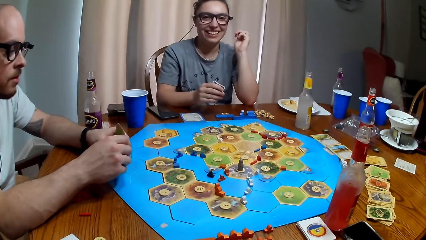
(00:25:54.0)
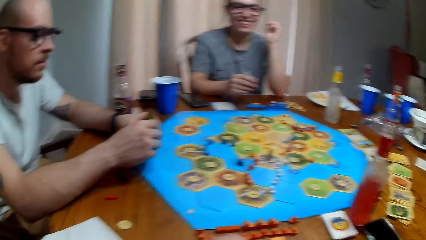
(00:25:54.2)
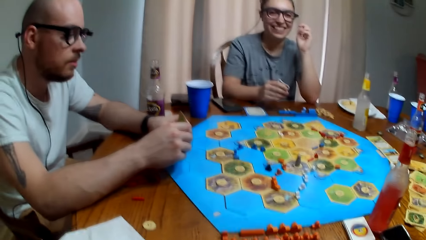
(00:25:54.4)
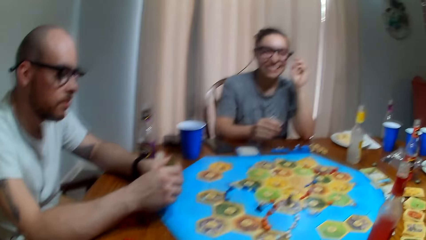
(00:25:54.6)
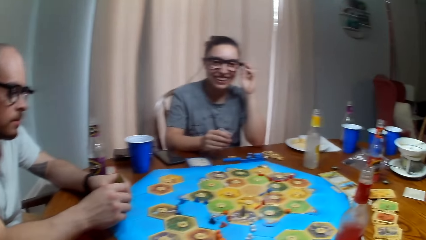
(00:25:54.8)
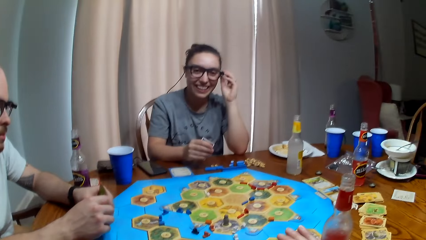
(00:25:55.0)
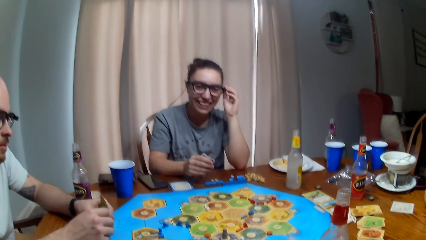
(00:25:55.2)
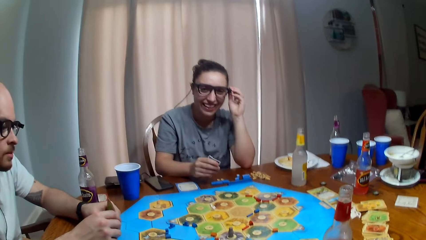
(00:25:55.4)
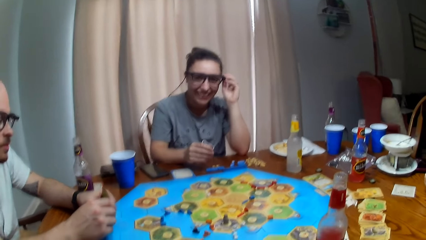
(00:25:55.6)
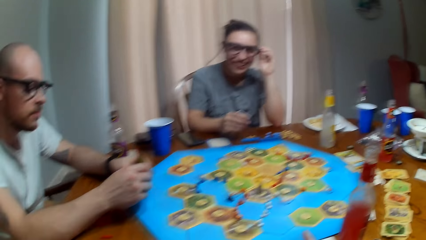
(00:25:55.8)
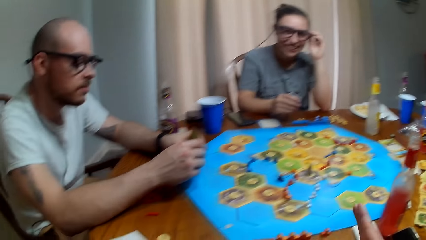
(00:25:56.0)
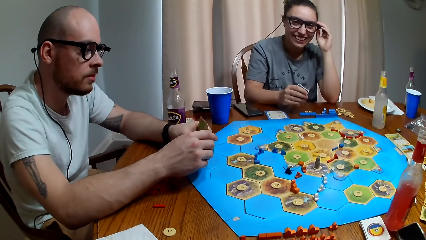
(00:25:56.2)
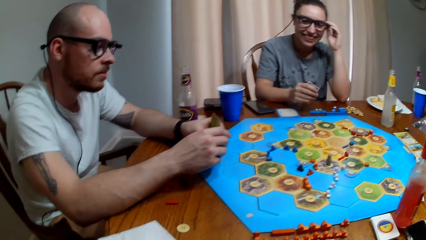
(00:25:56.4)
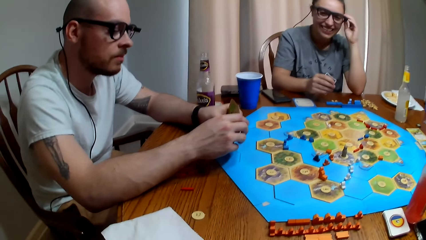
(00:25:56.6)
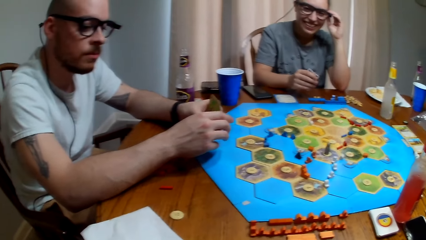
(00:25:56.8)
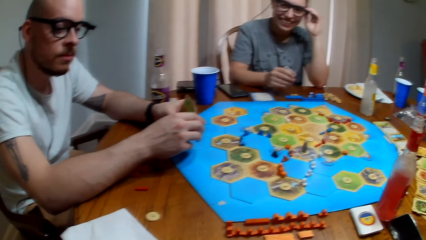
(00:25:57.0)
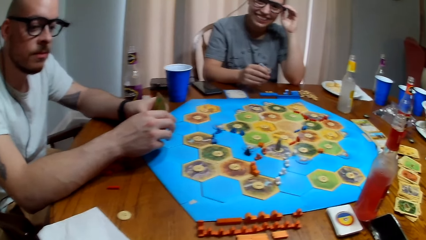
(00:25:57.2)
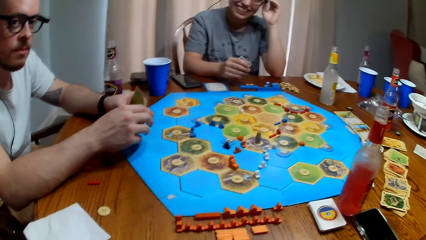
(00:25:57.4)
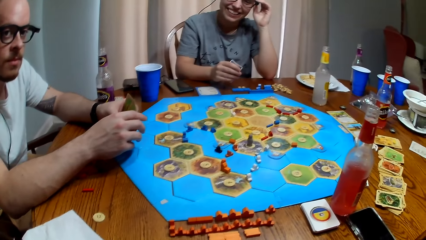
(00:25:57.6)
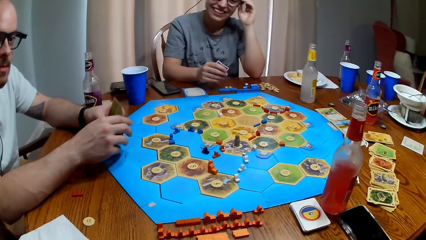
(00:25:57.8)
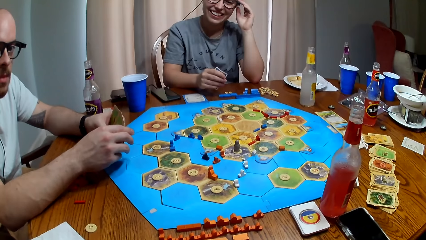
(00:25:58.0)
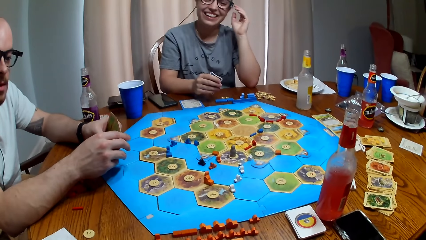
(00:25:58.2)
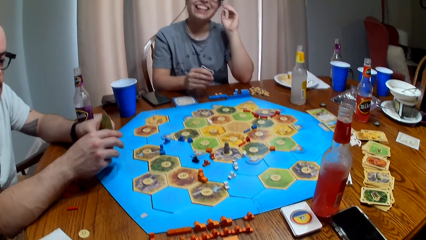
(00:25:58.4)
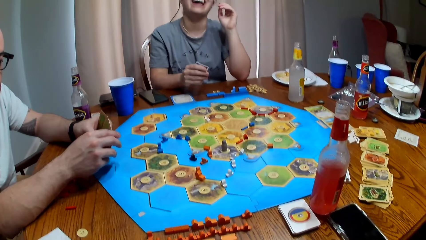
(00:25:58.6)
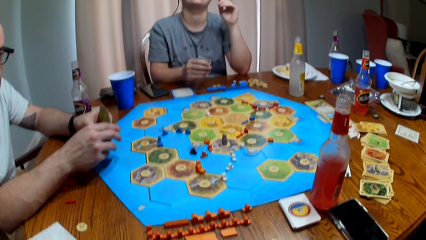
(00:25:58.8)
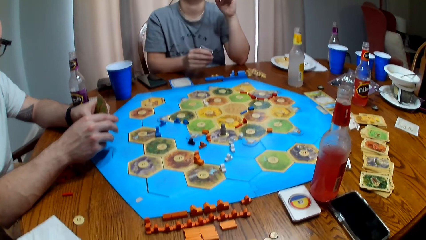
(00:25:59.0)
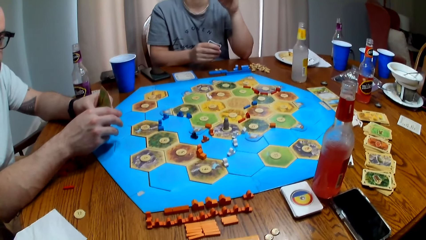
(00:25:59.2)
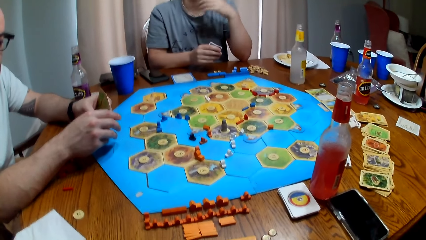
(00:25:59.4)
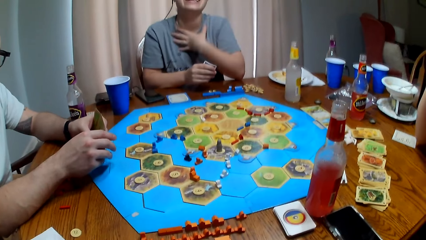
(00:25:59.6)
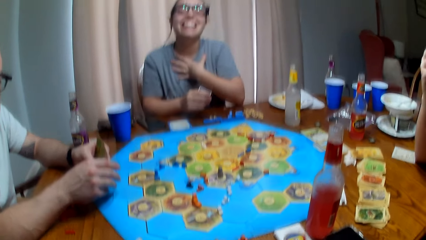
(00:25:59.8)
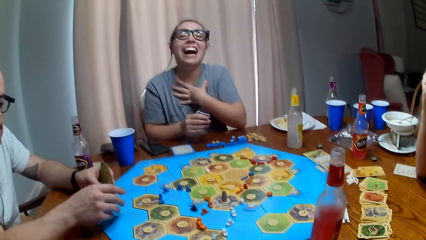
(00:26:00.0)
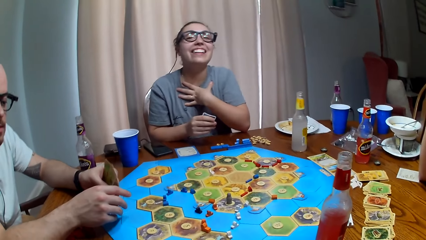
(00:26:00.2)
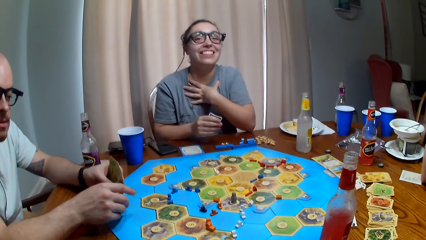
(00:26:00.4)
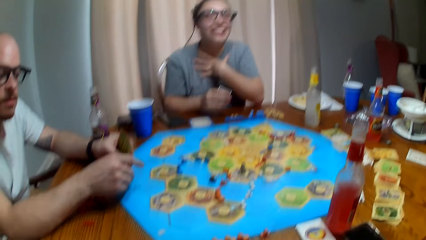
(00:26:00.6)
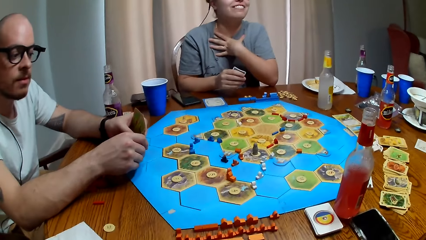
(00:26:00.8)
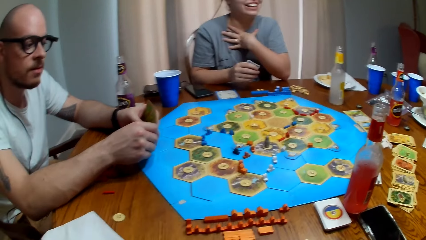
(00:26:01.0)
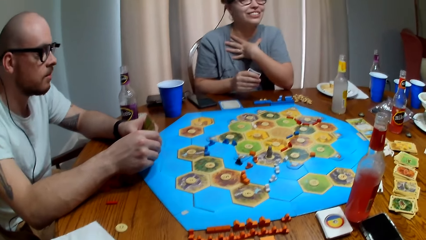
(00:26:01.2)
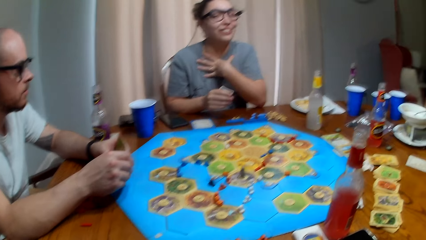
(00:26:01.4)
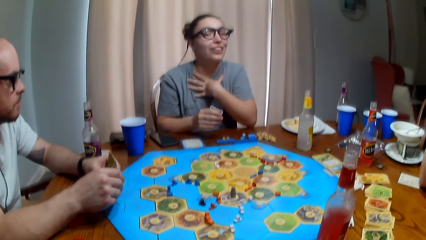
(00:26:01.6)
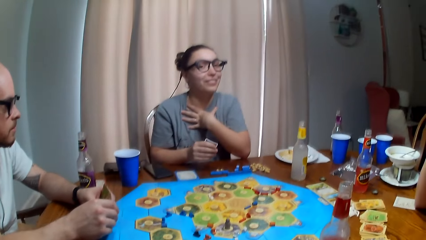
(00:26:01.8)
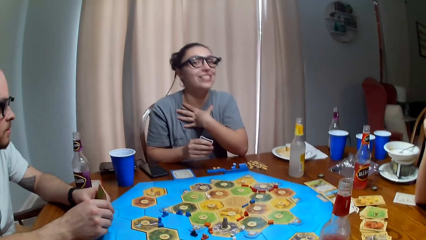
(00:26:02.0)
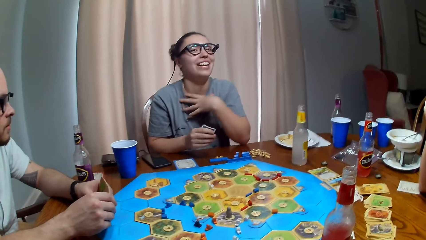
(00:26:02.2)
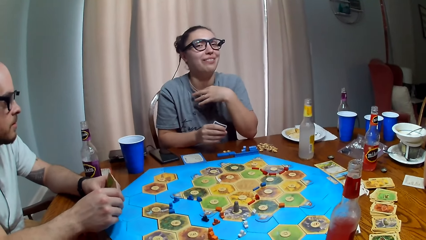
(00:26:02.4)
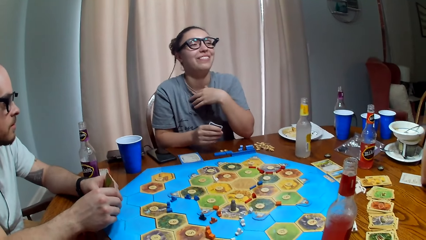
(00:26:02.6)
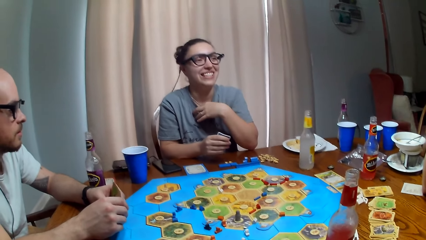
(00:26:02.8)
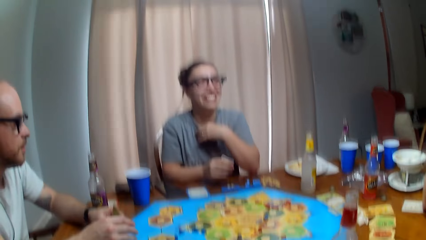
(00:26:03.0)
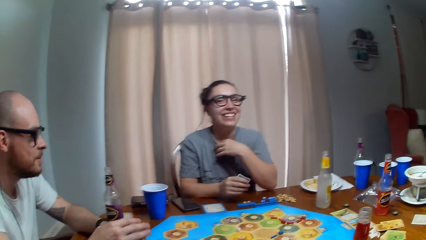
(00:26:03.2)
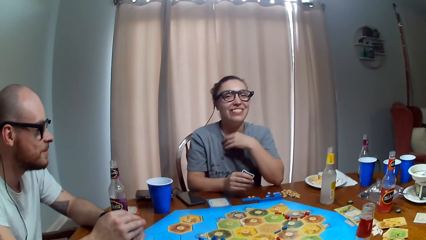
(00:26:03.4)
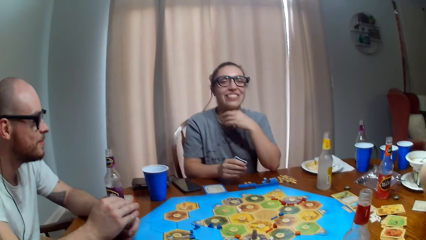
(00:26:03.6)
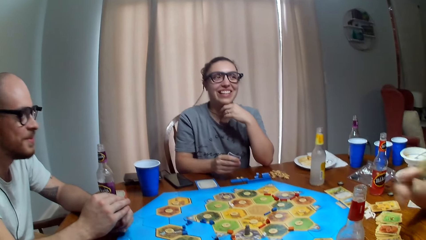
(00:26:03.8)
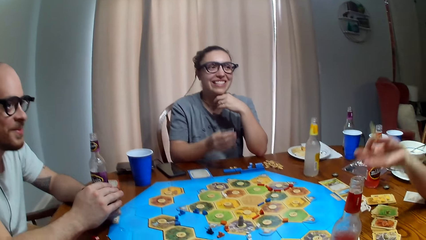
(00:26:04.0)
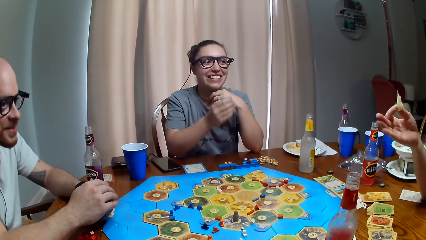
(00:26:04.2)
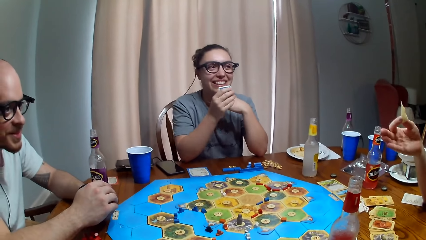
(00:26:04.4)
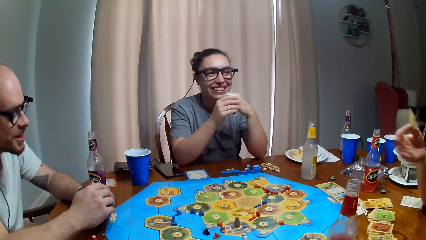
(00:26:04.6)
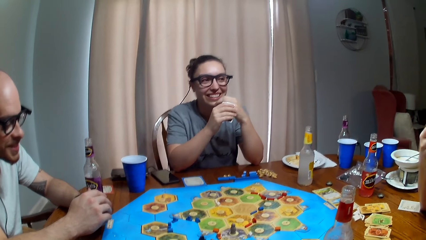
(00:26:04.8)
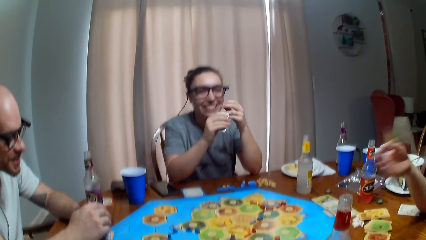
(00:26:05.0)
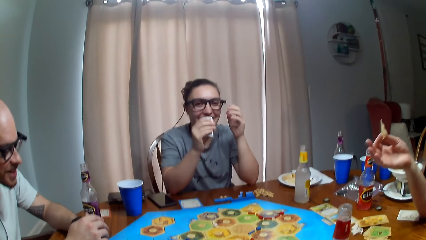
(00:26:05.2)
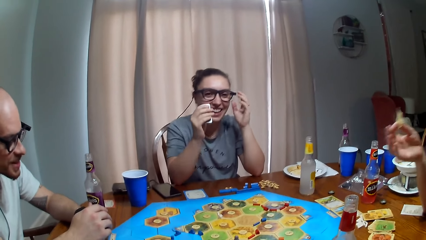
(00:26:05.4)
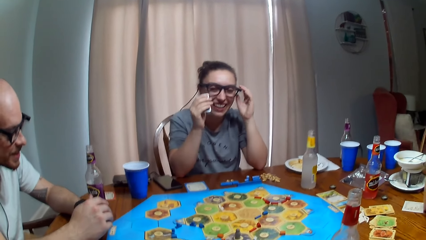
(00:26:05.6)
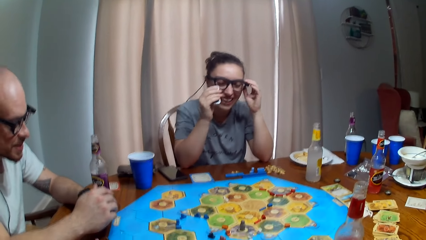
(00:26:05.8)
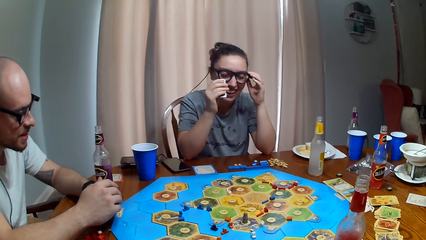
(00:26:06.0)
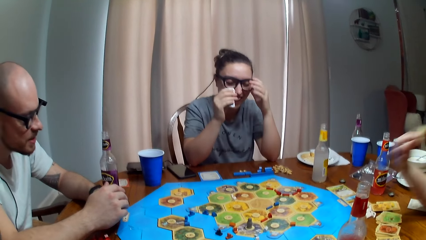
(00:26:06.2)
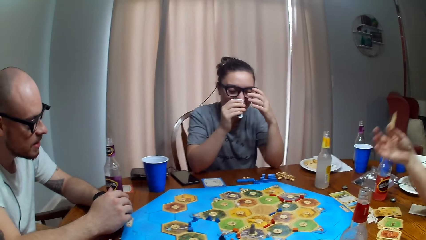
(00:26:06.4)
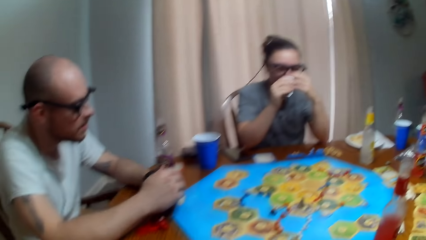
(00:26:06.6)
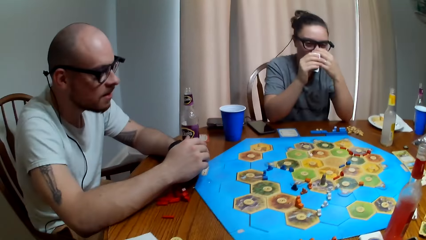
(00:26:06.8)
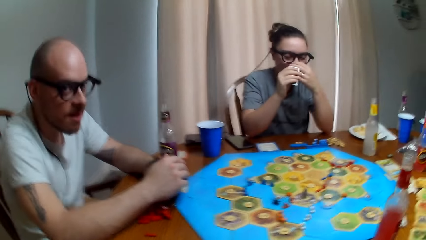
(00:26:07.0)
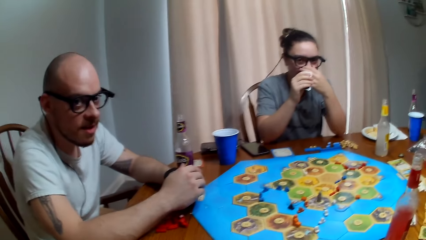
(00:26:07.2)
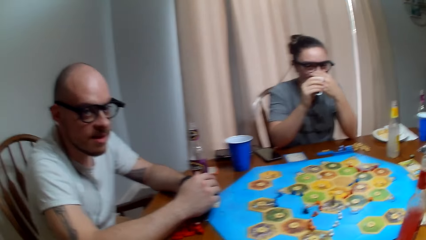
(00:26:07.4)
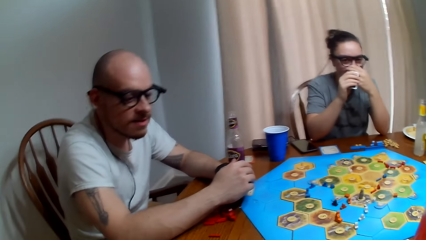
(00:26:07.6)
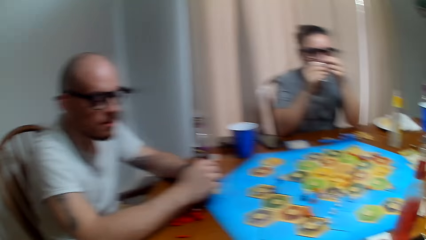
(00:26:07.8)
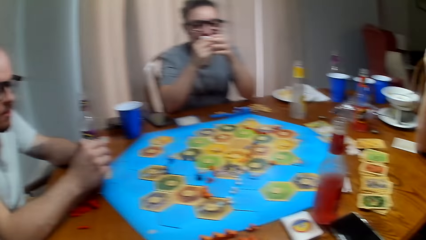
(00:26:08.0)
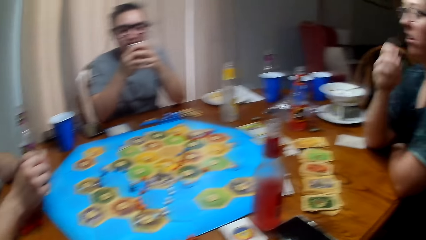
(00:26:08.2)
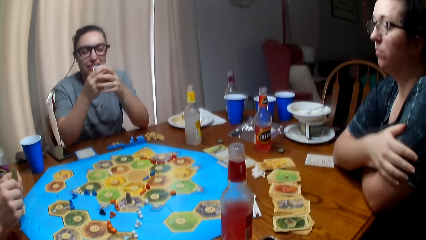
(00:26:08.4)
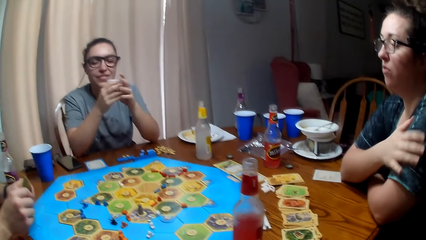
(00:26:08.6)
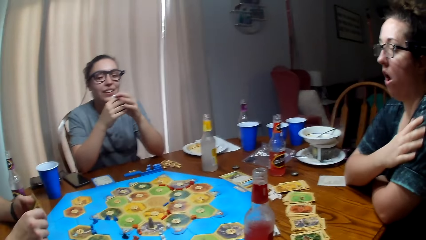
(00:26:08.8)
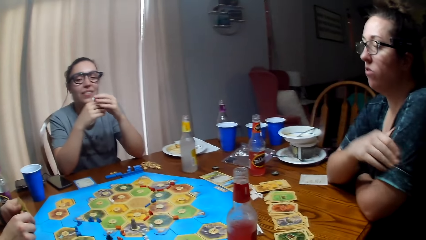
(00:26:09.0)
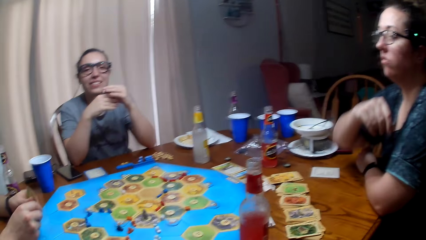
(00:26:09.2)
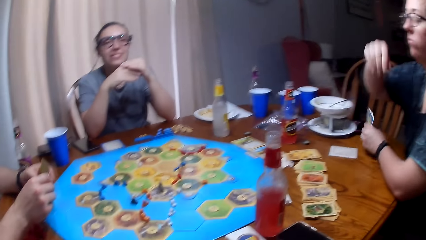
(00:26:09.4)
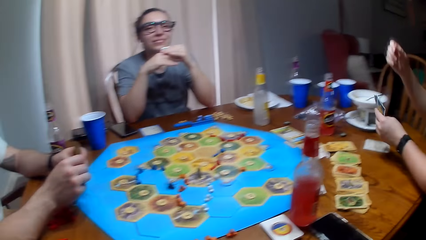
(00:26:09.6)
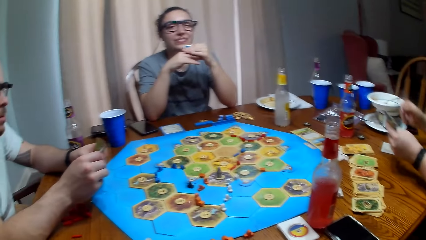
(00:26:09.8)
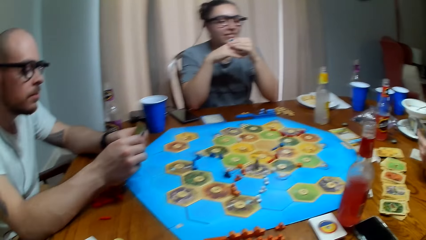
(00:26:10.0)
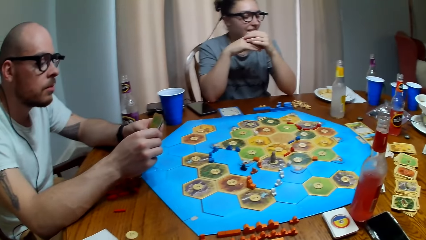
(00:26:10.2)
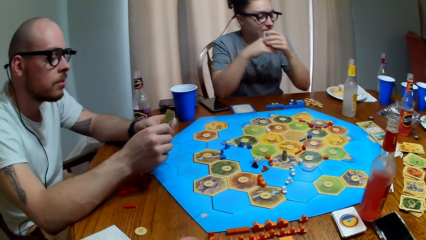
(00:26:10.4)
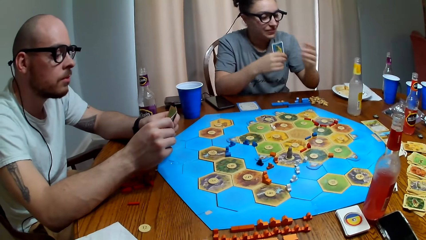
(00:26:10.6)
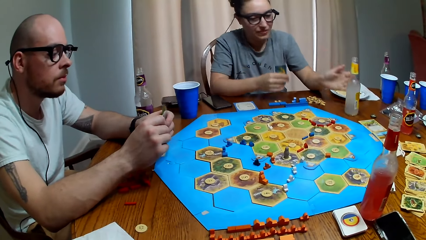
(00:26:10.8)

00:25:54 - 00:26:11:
The camera wearer dialogues with three people. They laugh. A person laughs. Another person talks.
